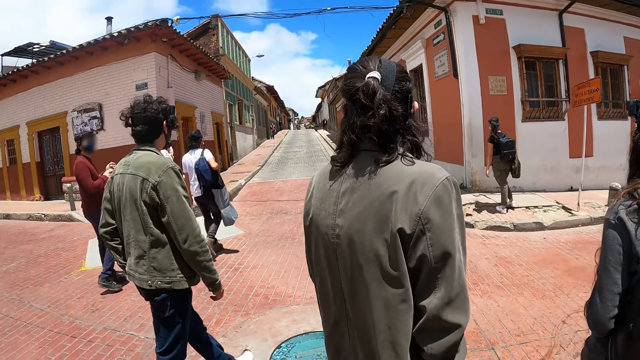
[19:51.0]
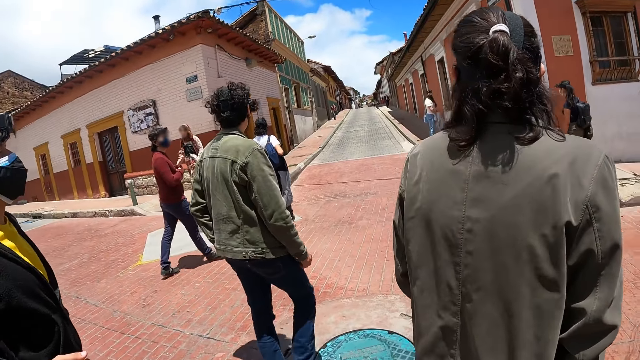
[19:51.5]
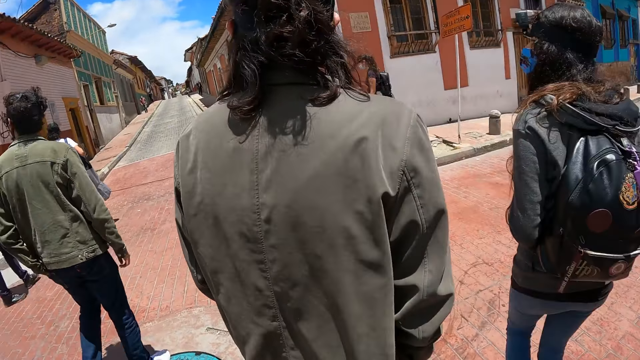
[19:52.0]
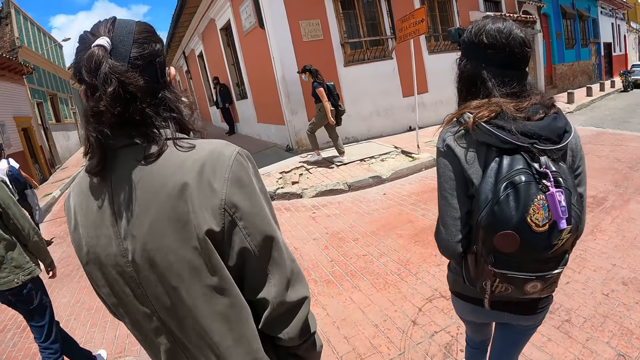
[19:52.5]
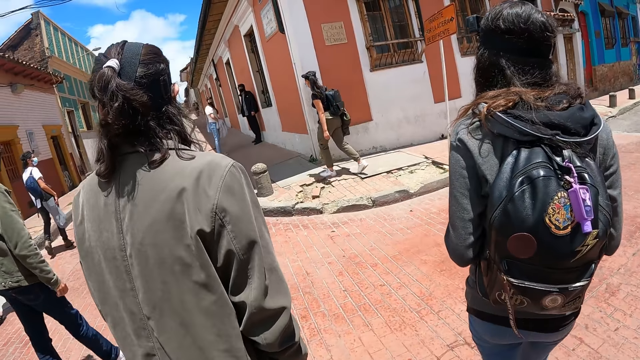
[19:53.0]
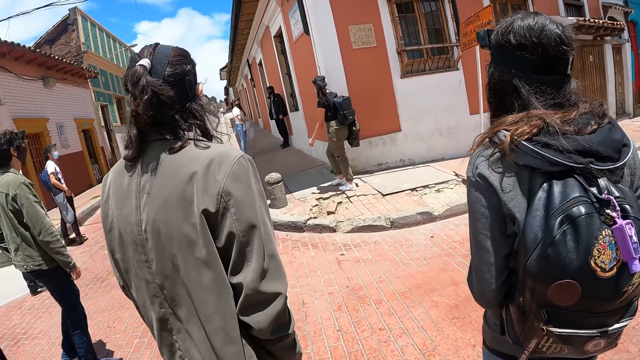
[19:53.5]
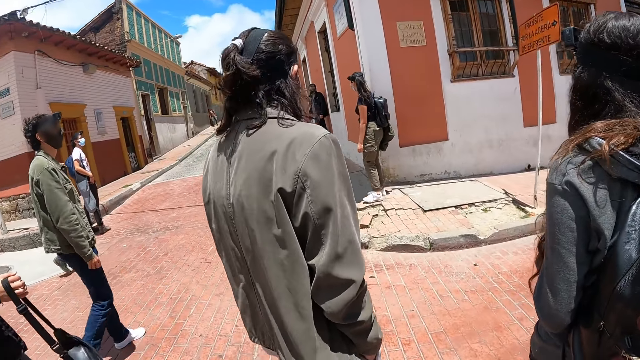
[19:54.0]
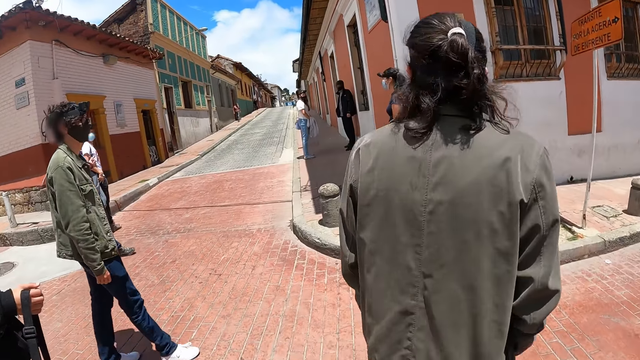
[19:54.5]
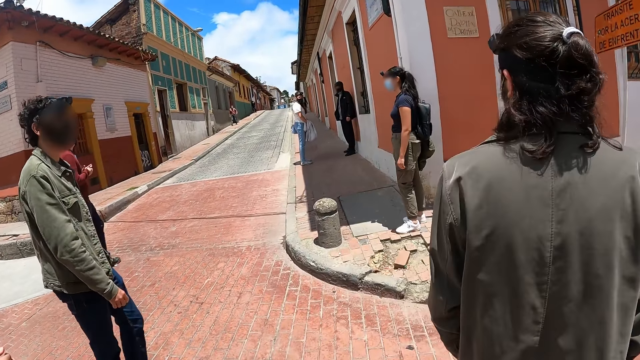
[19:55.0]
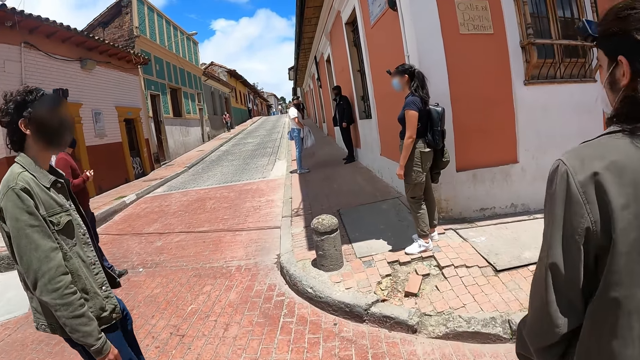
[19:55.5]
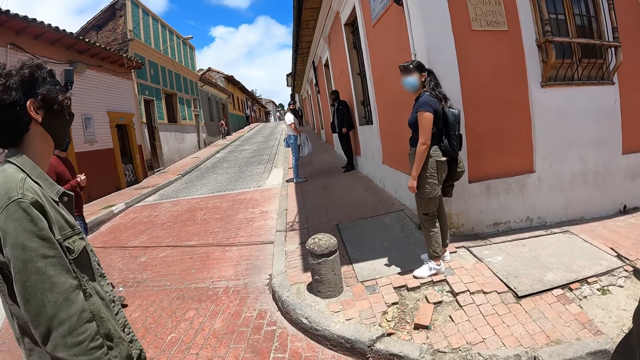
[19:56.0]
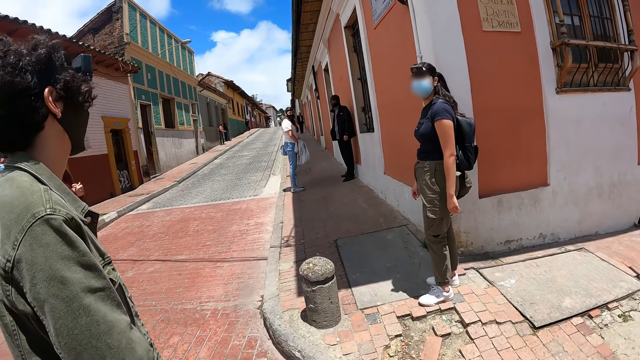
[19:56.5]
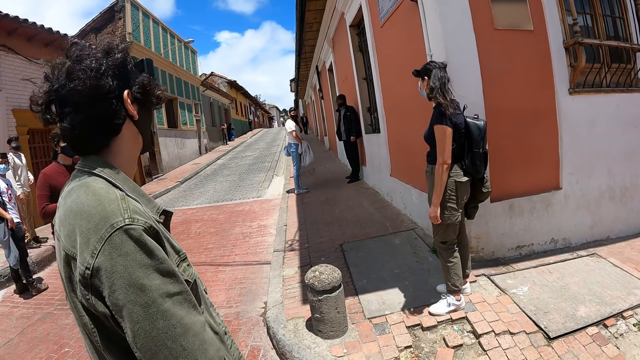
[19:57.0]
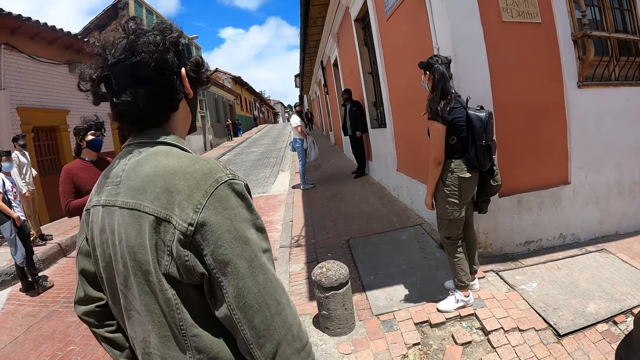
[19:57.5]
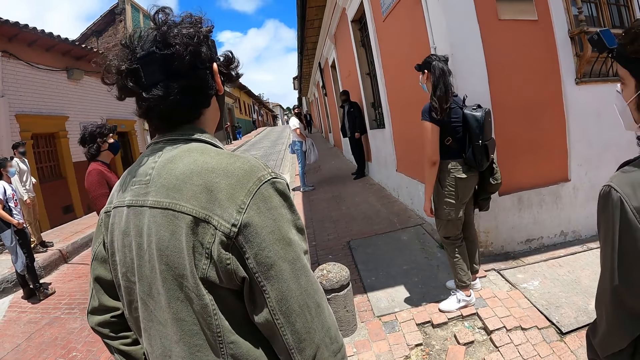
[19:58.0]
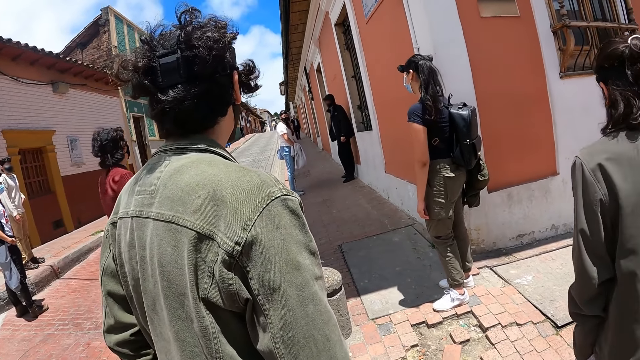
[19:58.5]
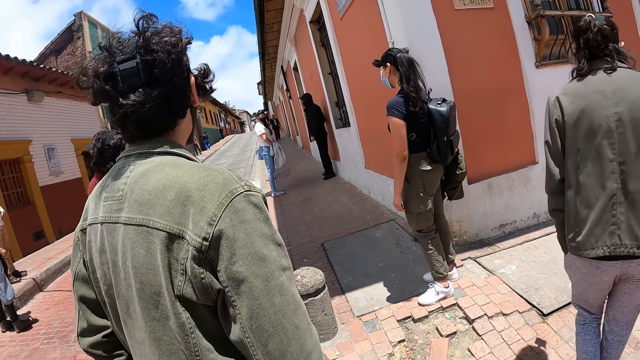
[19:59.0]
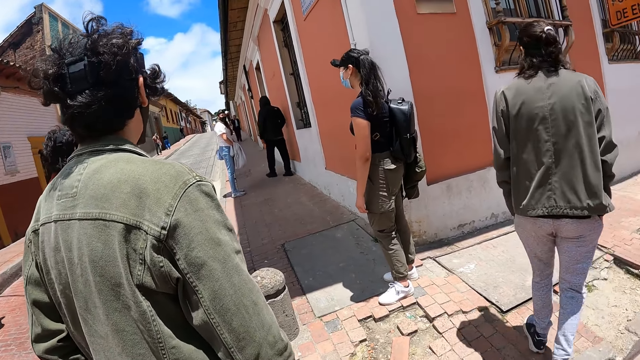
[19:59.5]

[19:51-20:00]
The camera wearer walks around the pavement.

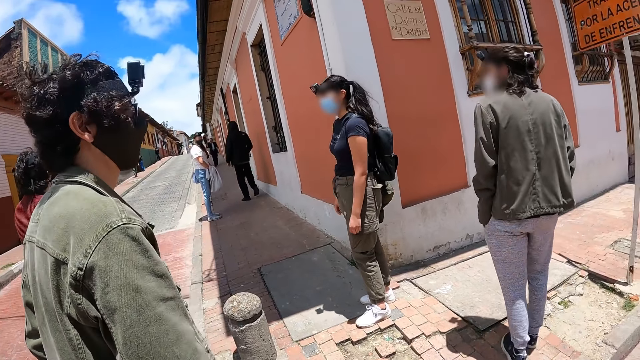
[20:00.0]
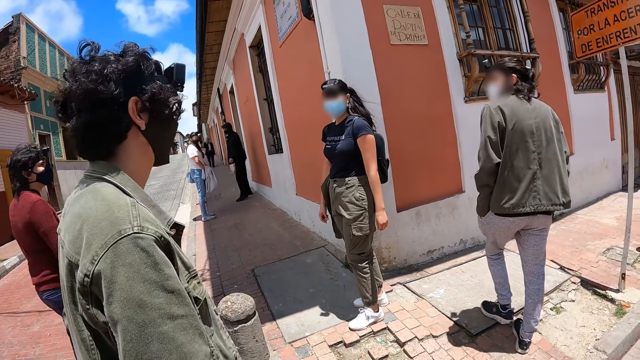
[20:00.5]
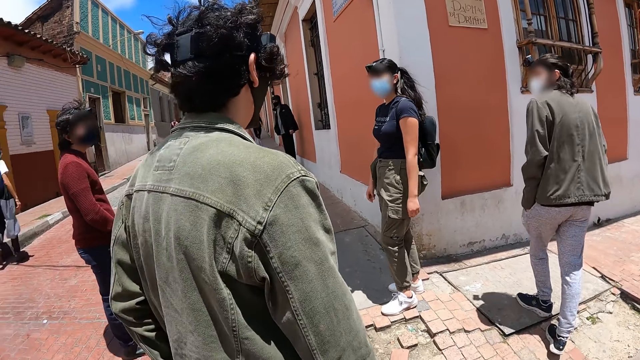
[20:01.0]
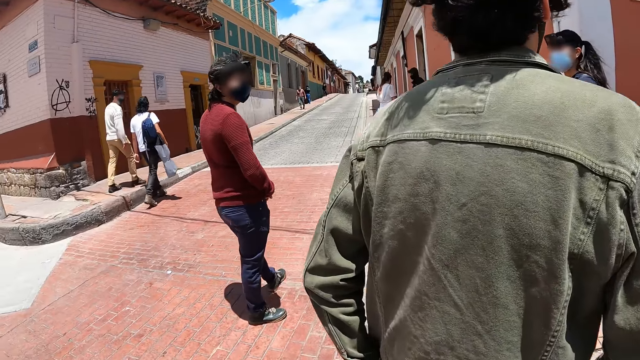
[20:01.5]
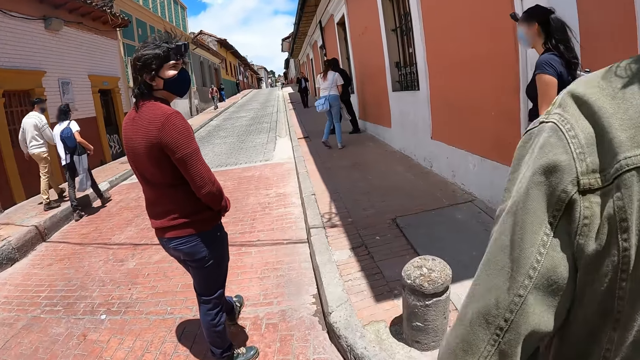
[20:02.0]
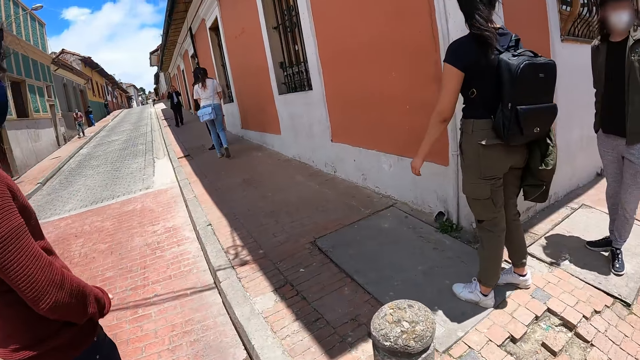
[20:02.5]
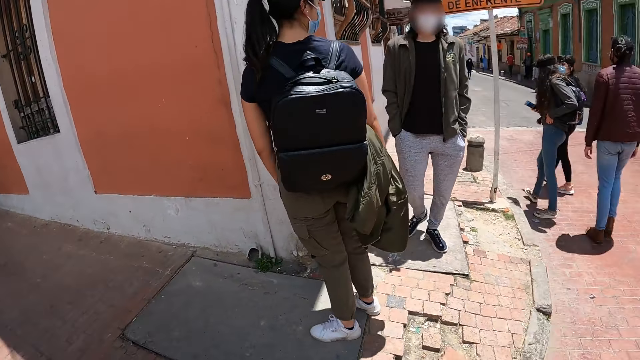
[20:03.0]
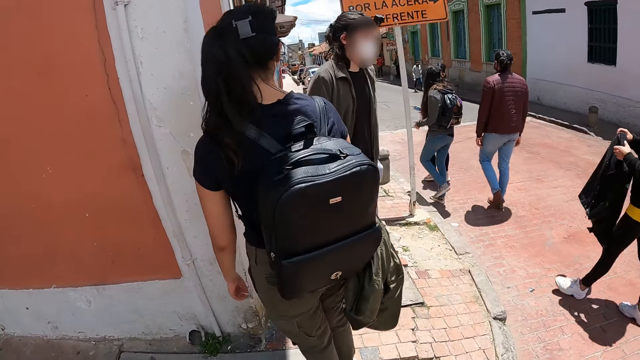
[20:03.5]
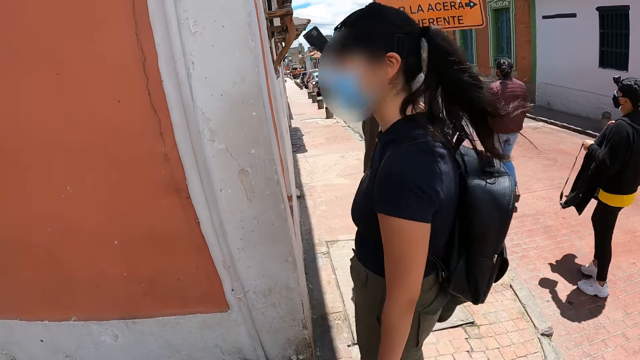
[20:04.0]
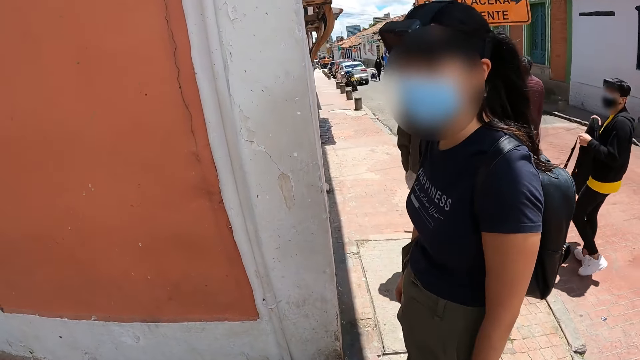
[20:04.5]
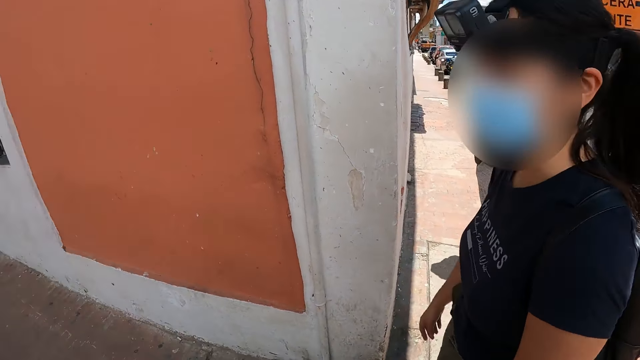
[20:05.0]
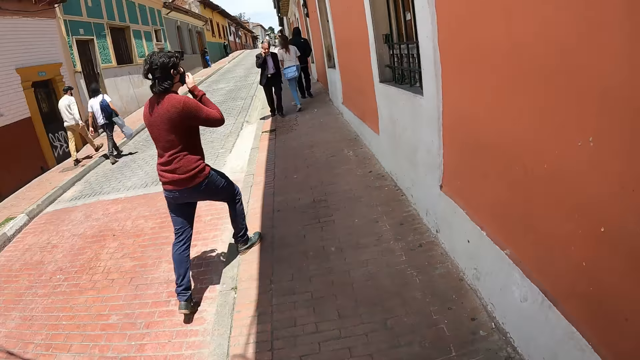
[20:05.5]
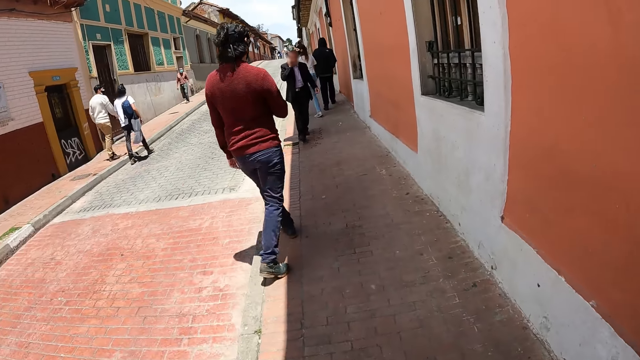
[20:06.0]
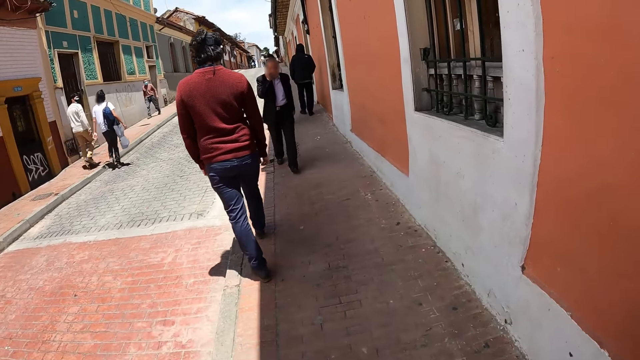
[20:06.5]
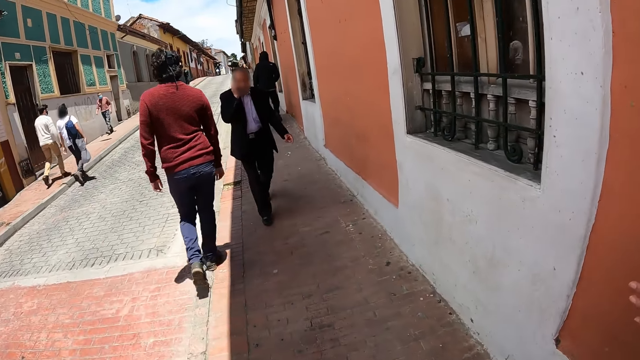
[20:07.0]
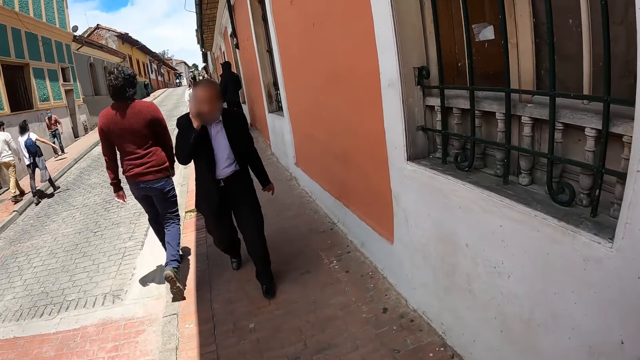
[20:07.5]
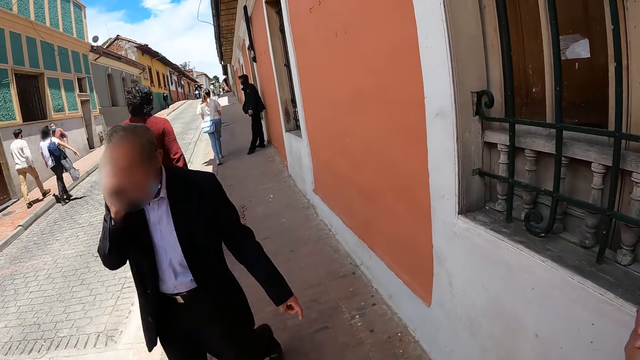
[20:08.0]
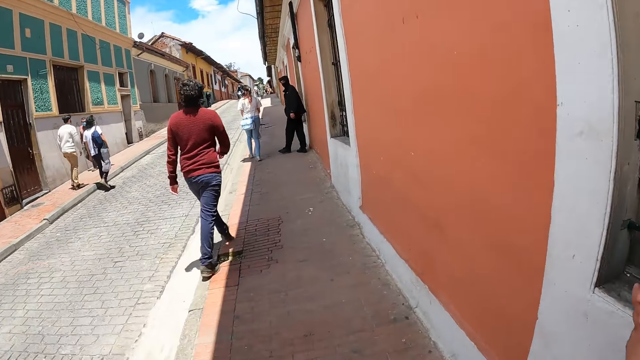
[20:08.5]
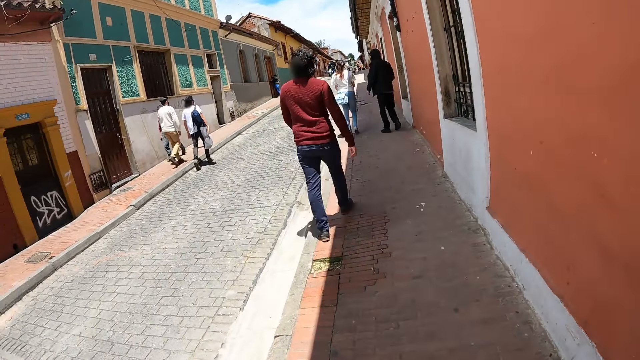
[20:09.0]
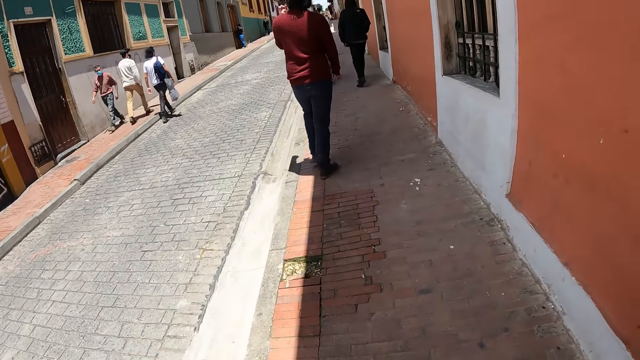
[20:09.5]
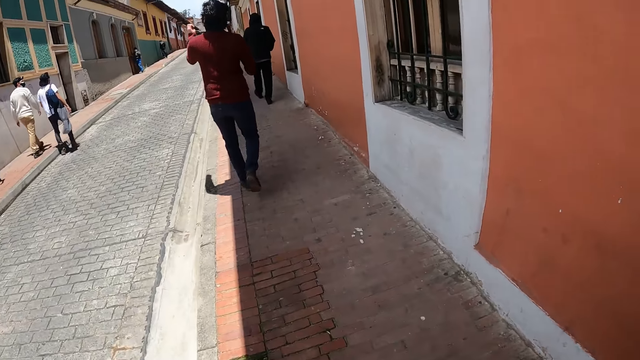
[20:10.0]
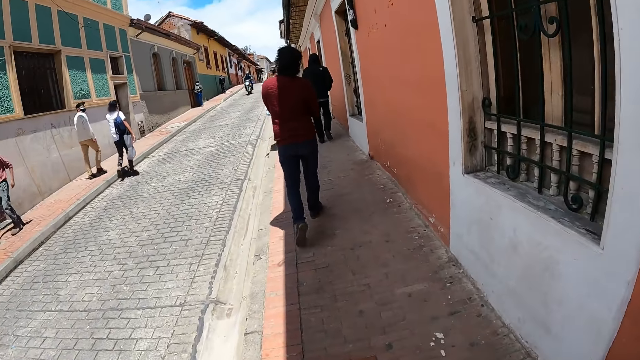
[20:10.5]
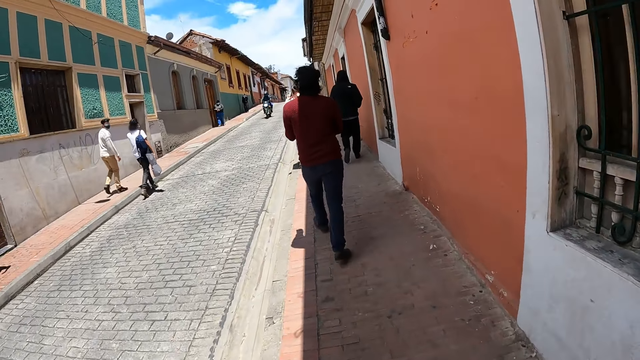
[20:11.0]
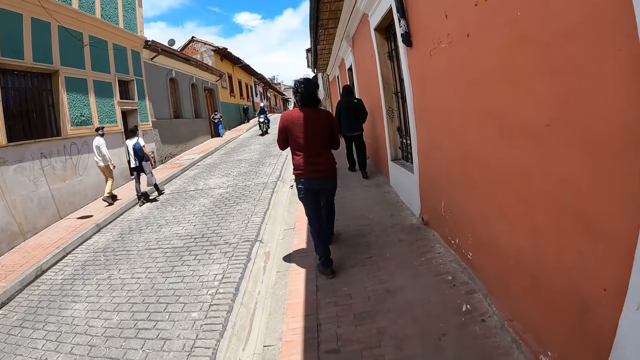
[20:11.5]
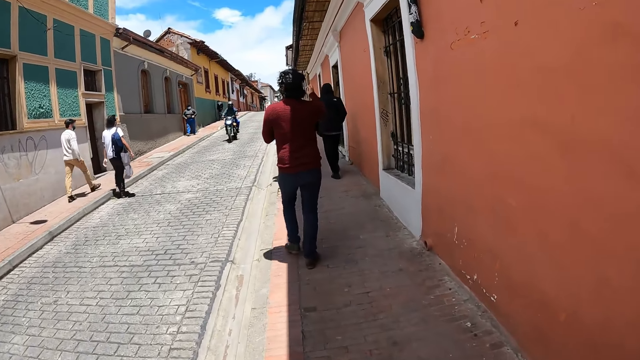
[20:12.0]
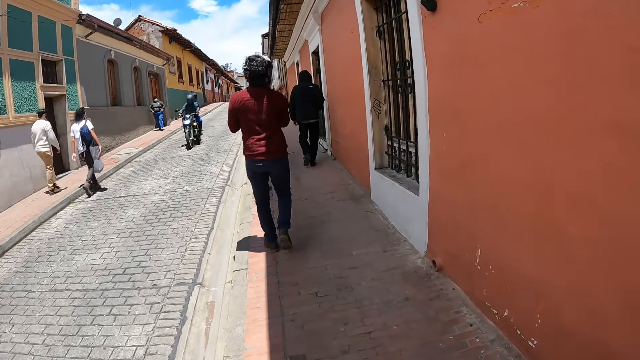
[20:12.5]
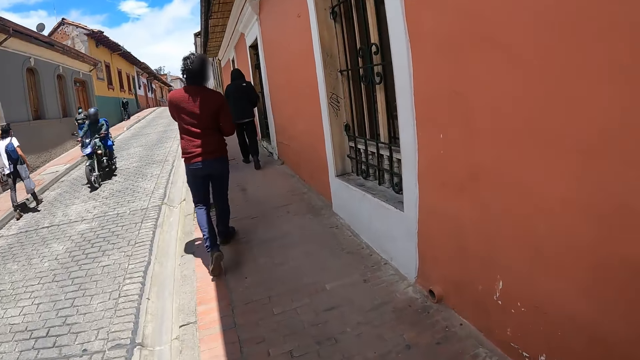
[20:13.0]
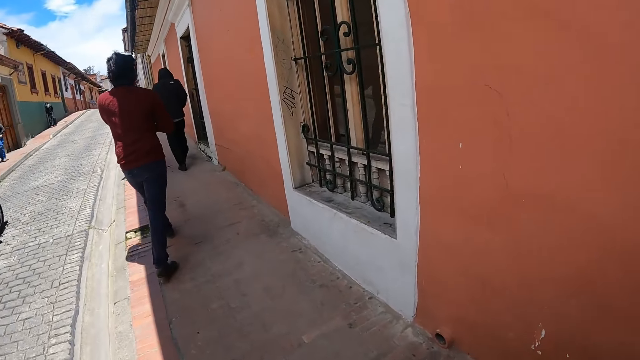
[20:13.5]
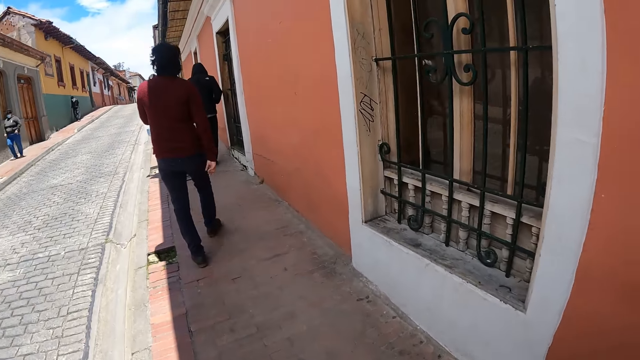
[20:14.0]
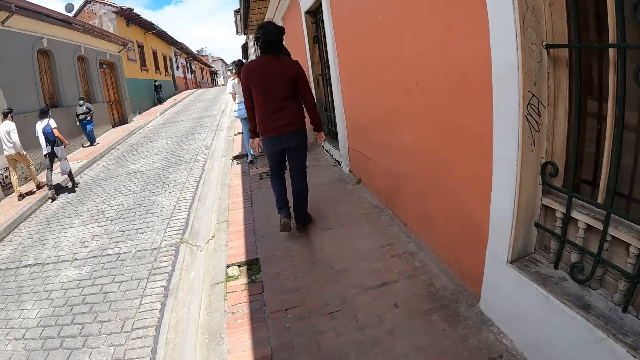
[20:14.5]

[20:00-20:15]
The camera wearer looks around. They walk around the pavement.
